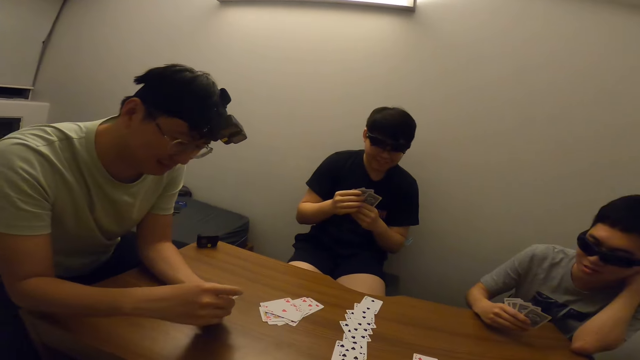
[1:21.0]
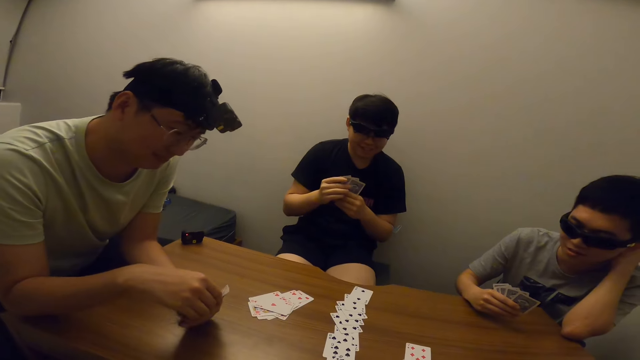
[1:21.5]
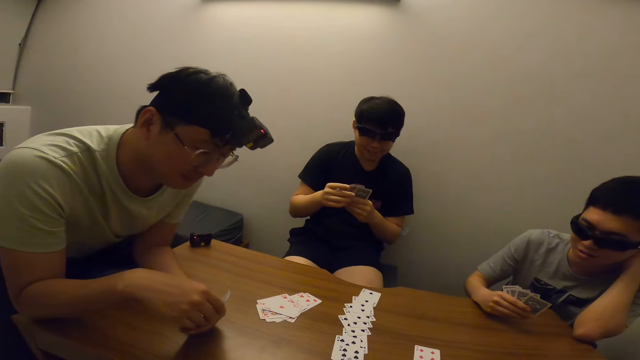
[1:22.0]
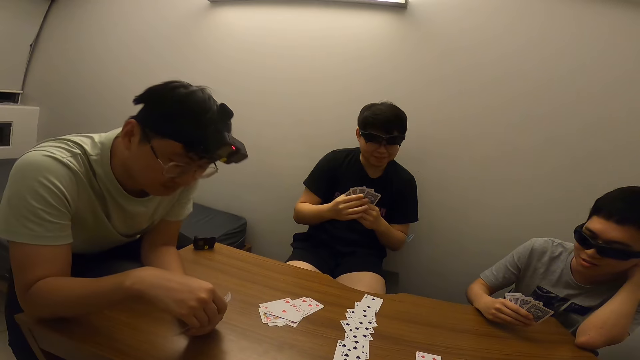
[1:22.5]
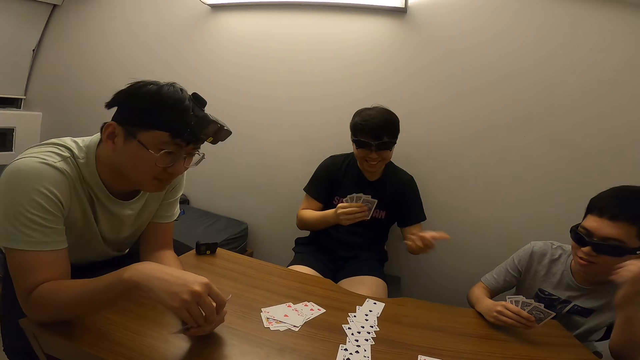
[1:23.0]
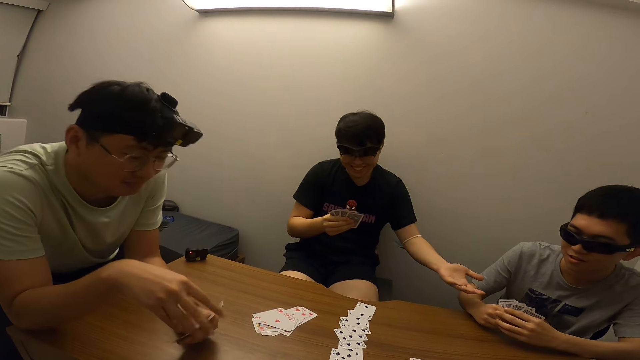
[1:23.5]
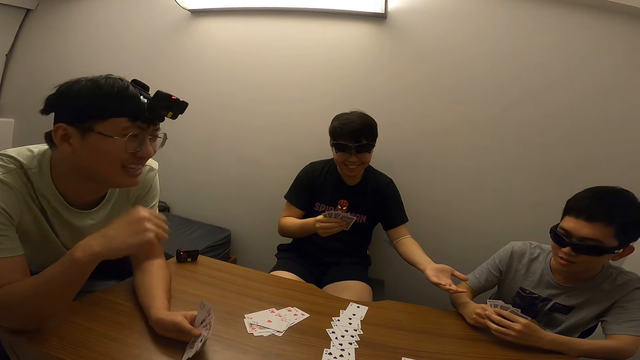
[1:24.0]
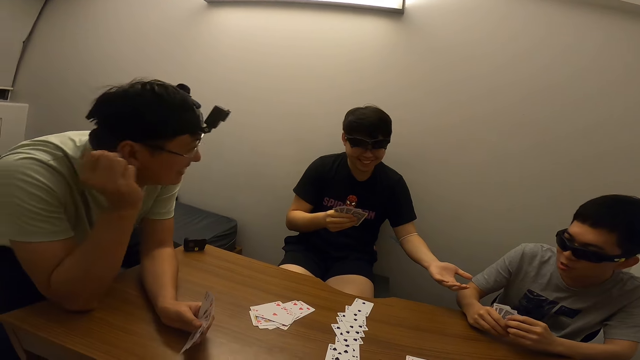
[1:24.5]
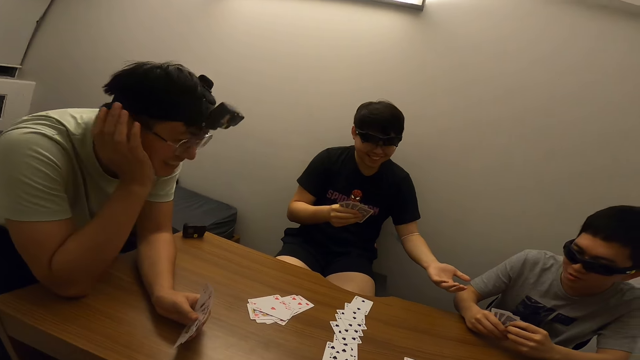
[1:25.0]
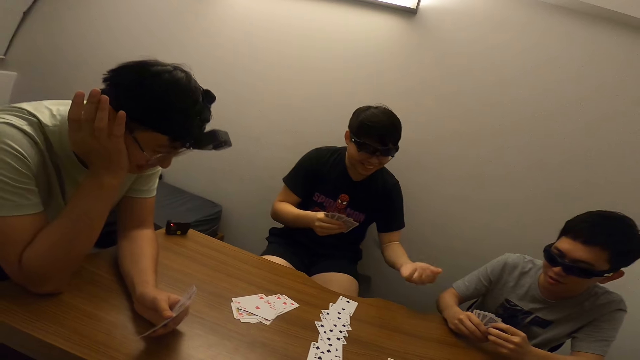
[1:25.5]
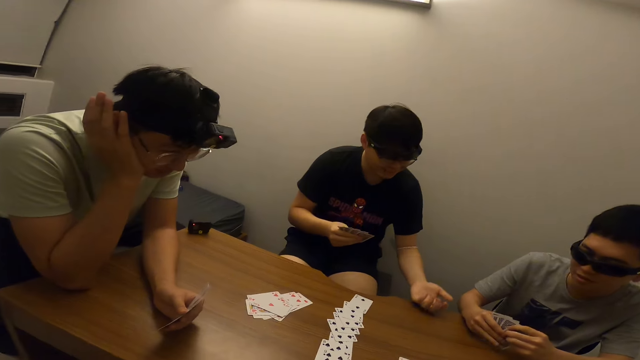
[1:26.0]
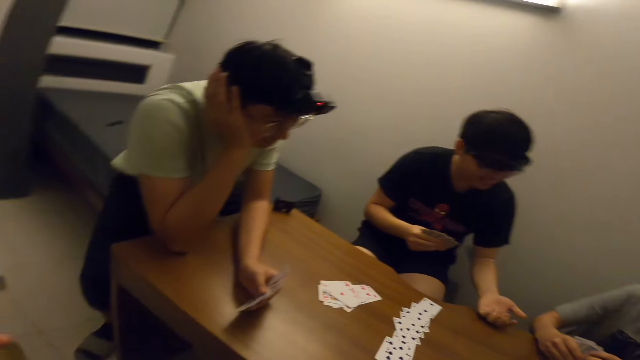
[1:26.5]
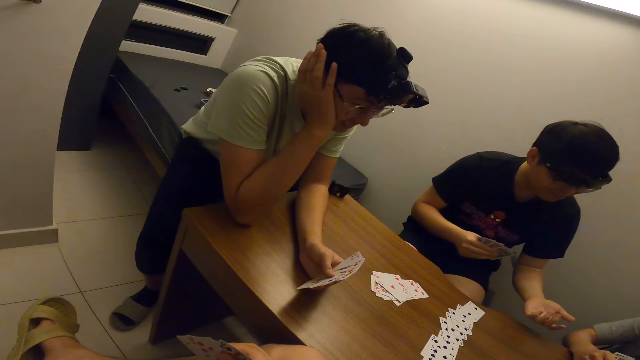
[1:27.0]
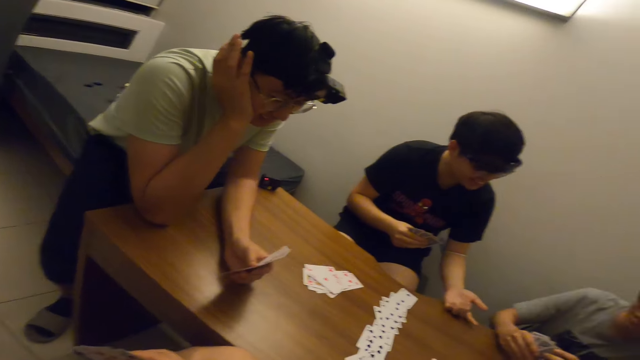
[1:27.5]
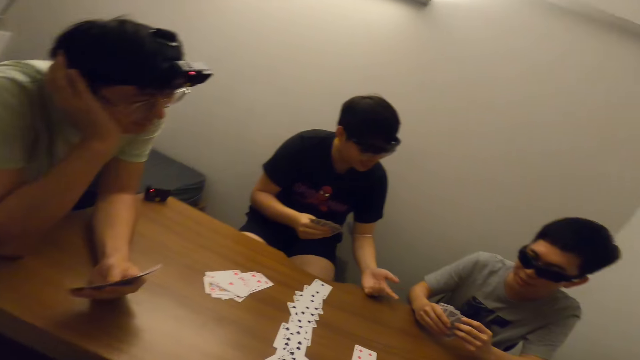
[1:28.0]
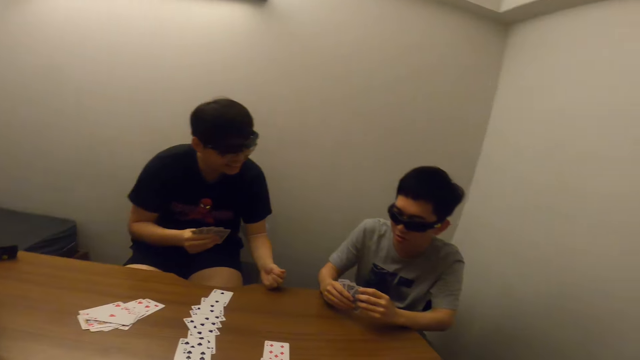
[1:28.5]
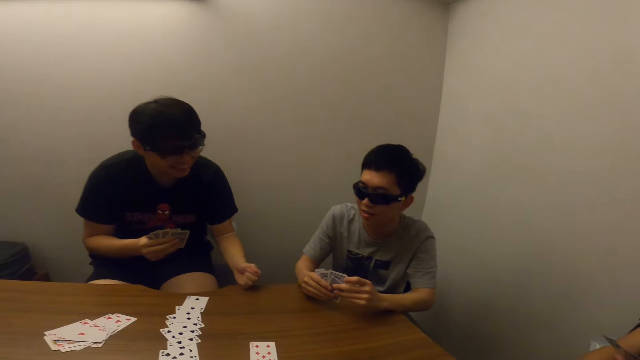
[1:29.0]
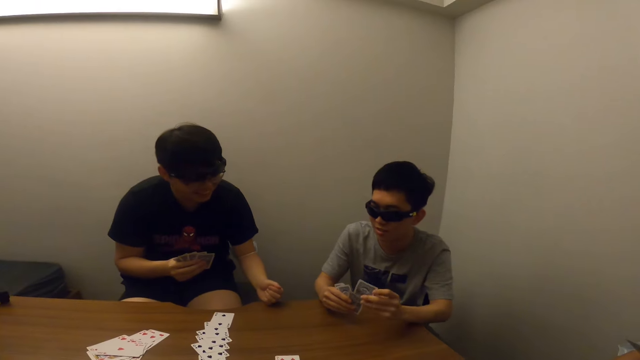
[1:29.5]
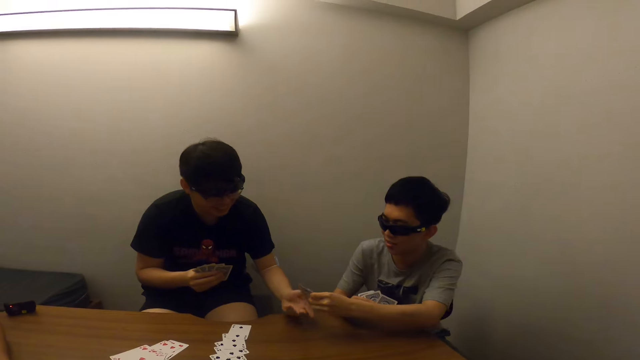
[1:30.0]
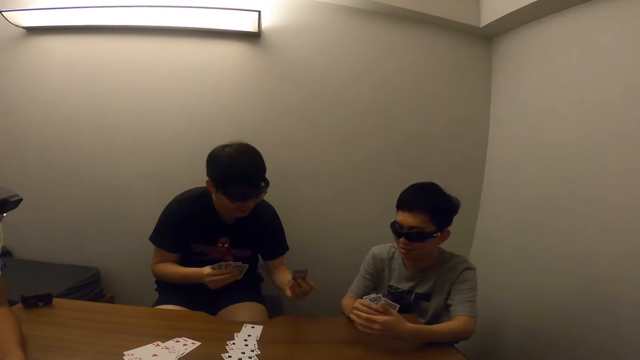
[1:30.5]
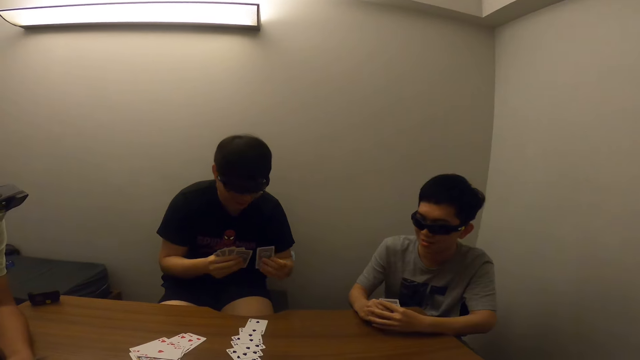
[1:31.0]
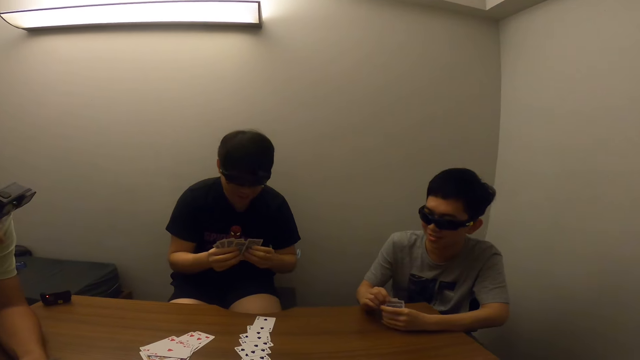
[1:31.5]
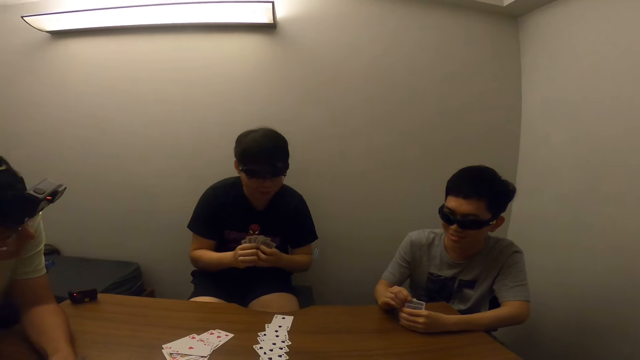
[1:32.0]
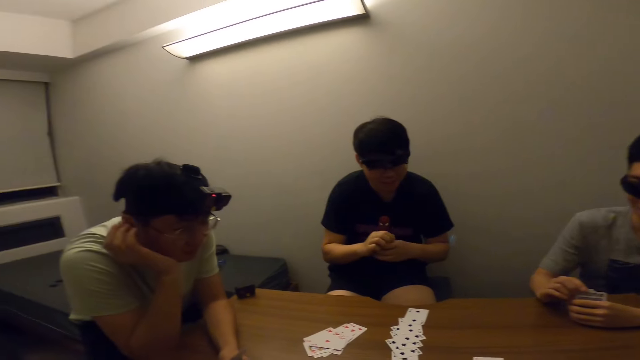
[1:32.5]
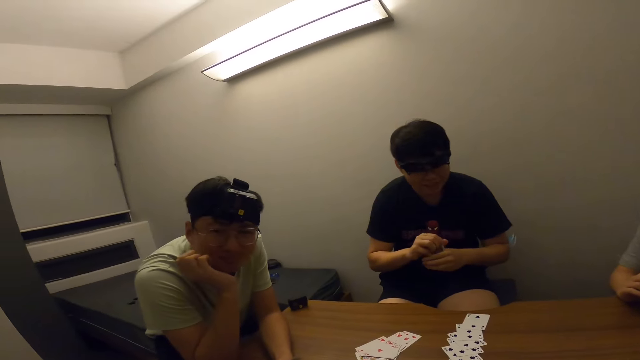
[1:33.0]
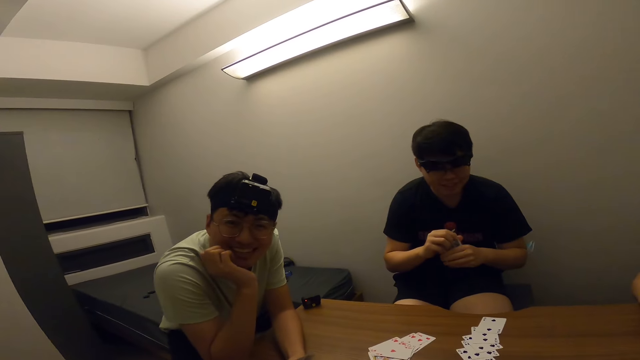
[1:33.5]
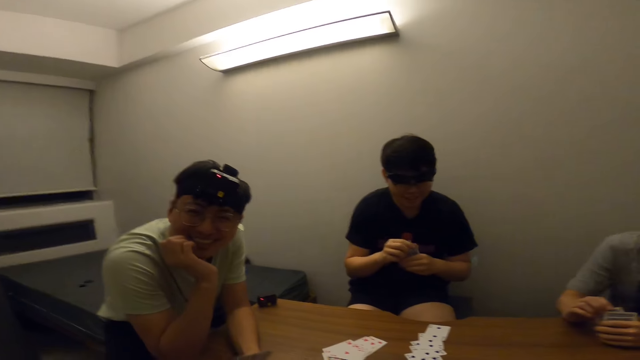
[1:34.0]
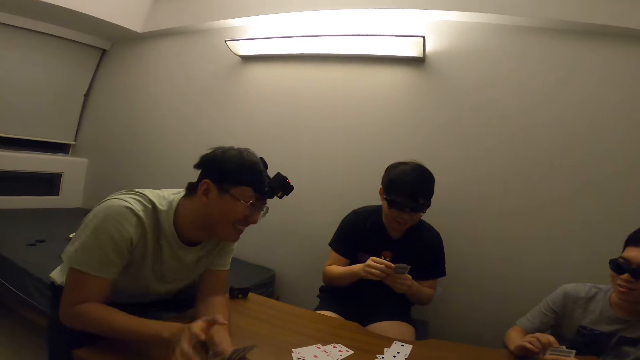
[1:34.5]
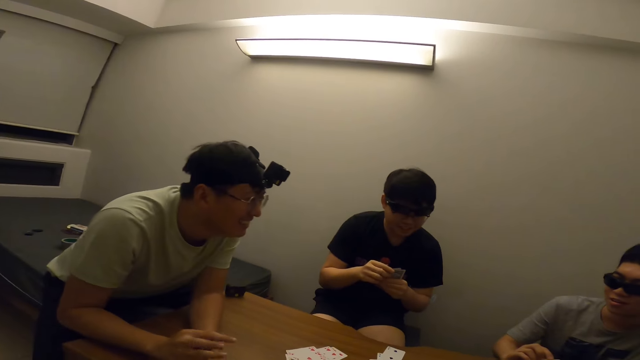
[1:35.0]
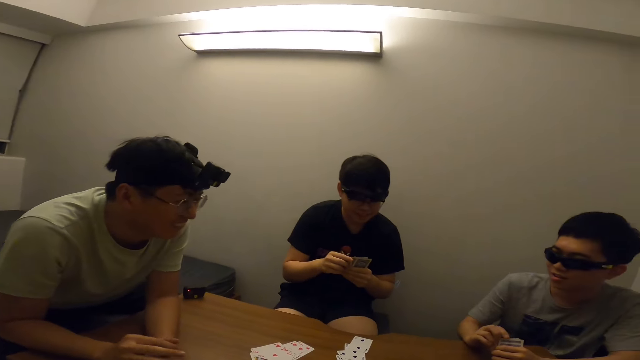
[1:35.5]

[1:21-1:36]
A man stretches his left hand towards another man. The other man interacts with the first man. A third man places his right hand on his cheeks. The first man hits his left hand on the table. The second man passes the card in his left hand to the first man. The camera wearer interacts with the third man, the first man, the second man and a fourth man.

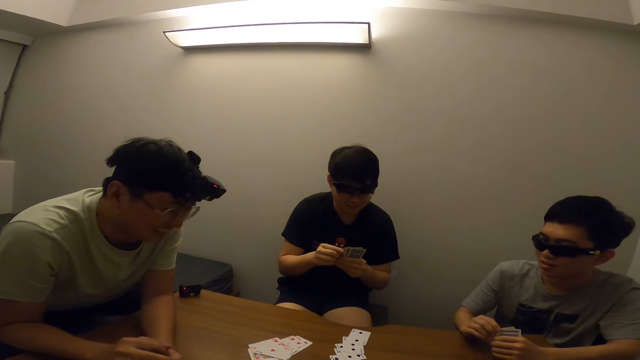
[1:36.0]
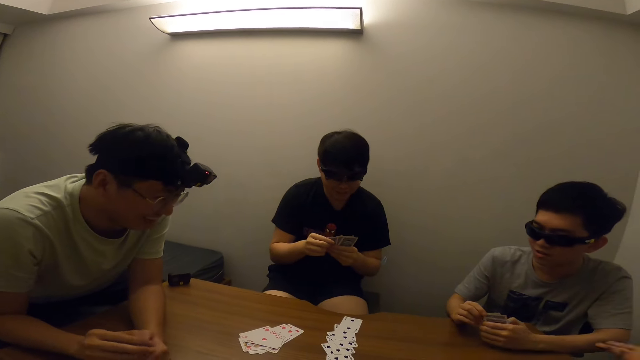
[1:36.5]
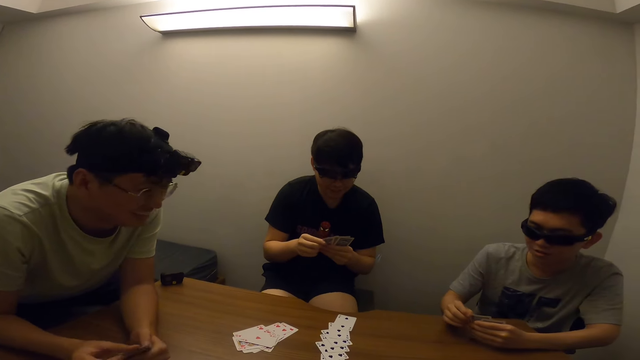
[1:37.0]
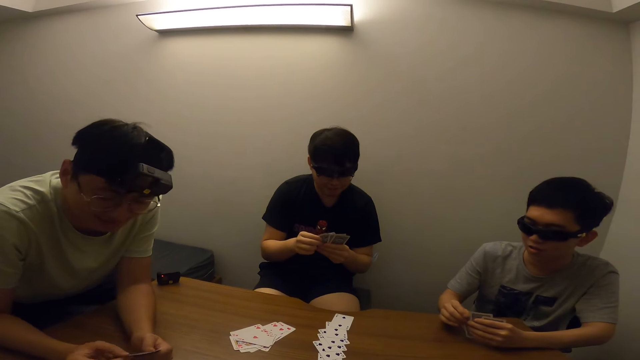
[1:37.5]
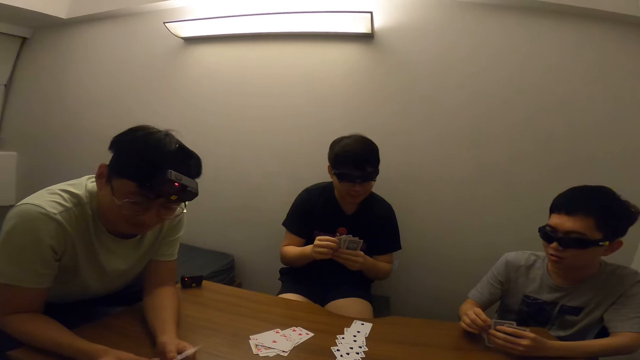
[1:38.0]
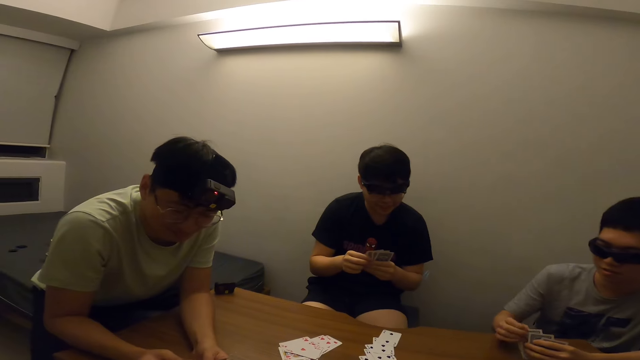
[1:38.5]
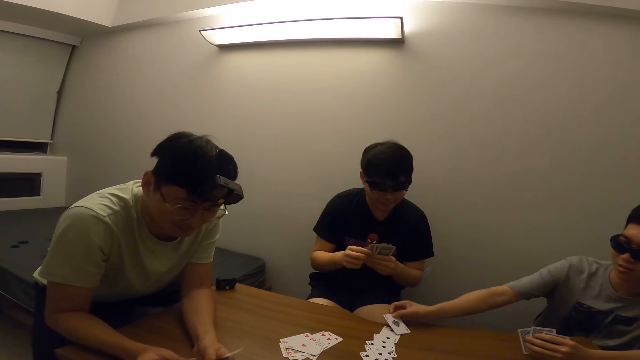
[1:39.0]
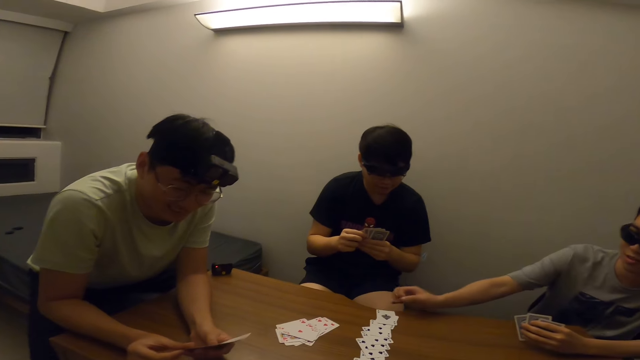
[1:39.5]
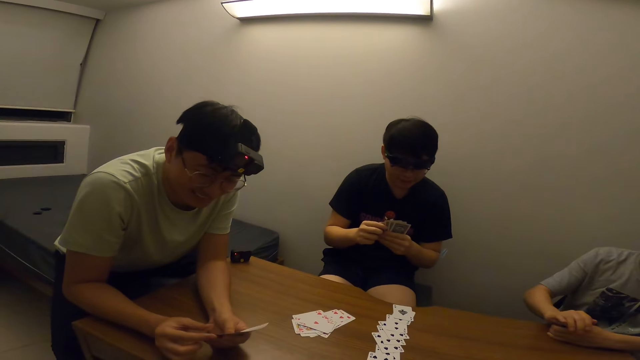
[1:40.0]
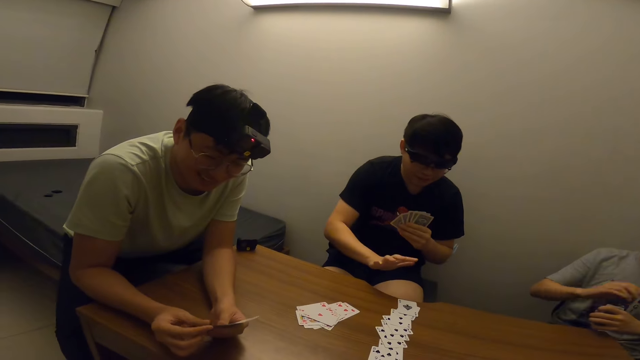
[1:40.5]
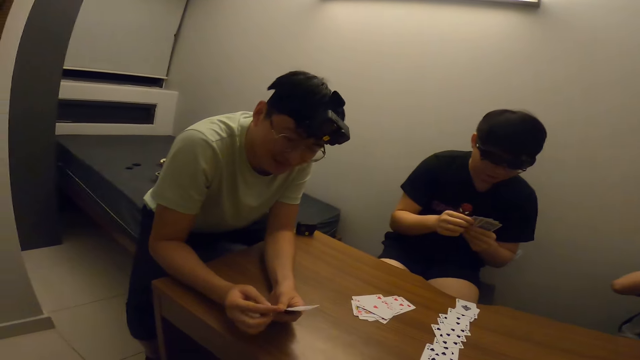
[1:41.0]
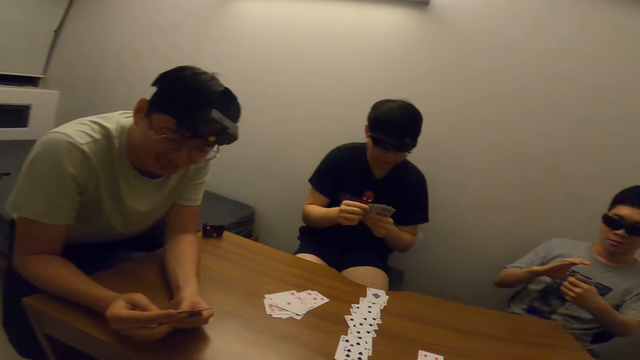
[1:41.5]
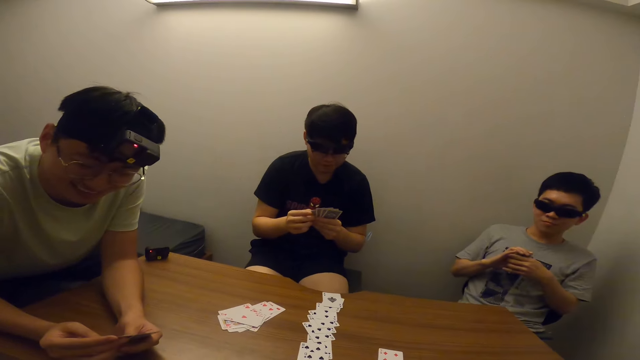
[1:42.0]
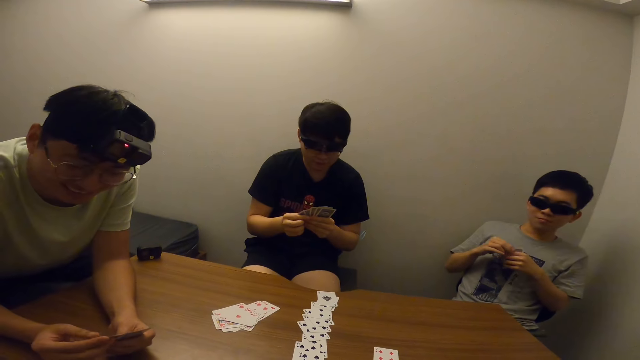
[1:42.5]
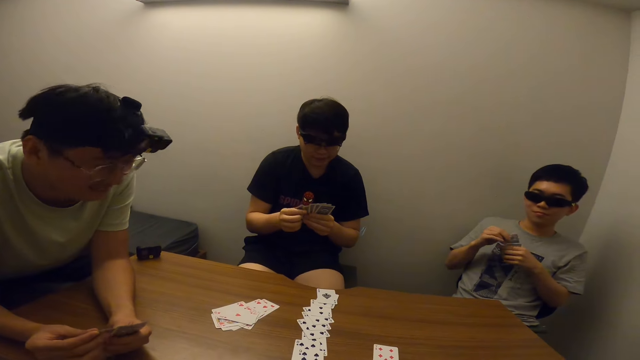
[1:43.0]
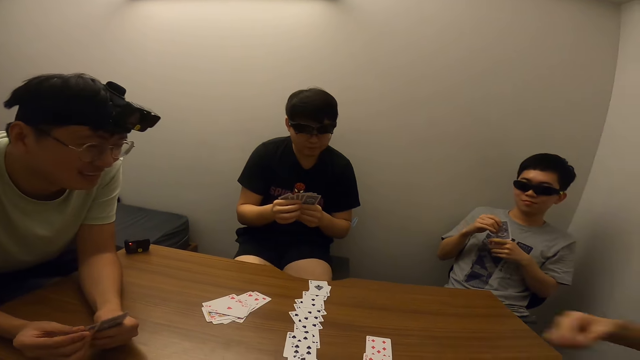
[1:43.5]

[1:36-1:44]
A man places the card in his right hand on the table.
